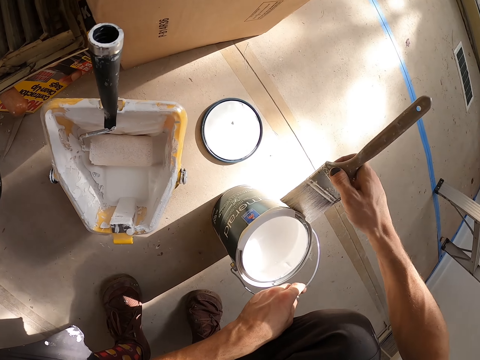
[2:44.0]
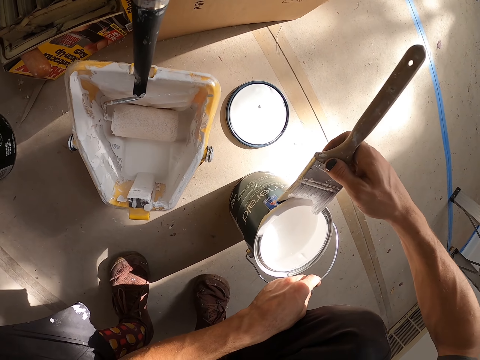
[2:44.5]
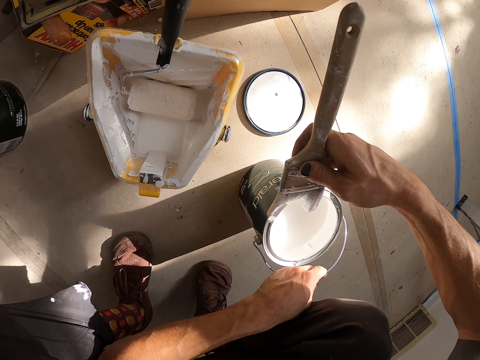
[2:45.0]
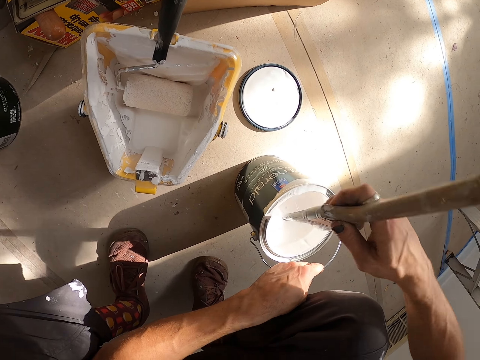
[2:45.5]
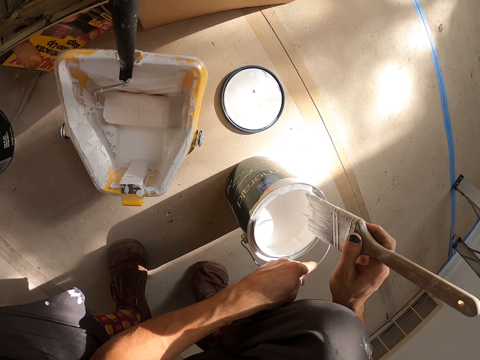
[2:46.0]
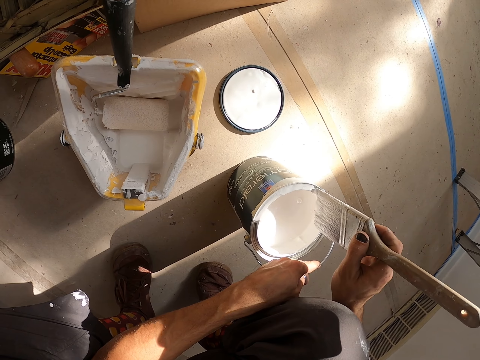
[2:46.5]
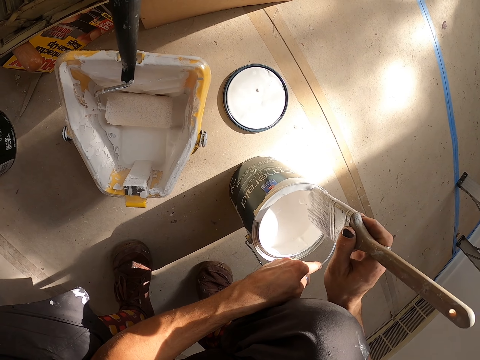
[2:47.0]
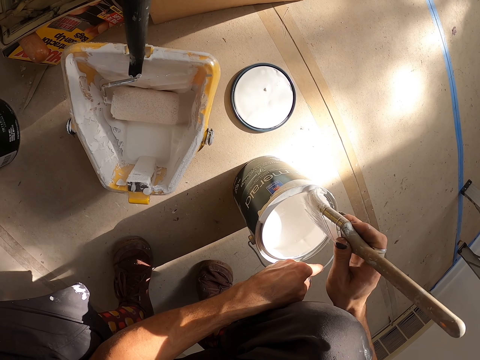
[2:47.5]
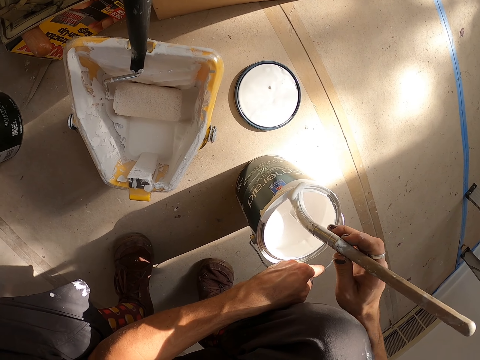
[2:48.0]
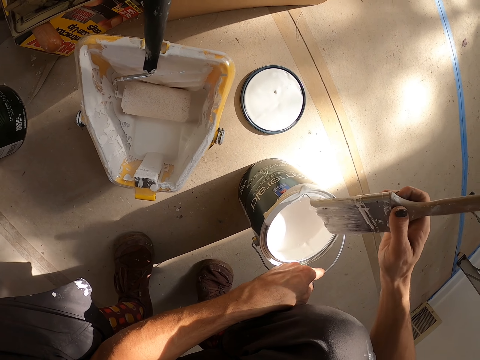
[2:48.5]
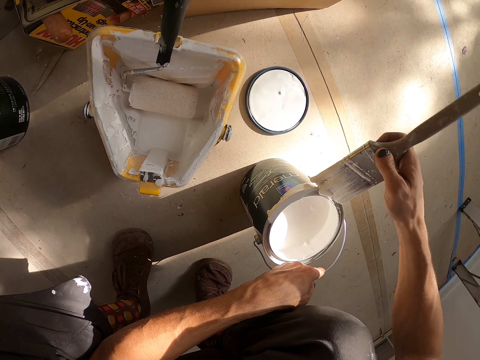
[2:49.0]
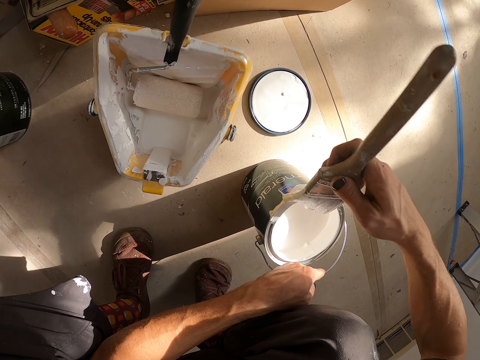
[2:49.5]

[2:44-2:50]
The camera wearer wipes dropping paint from the paint container.

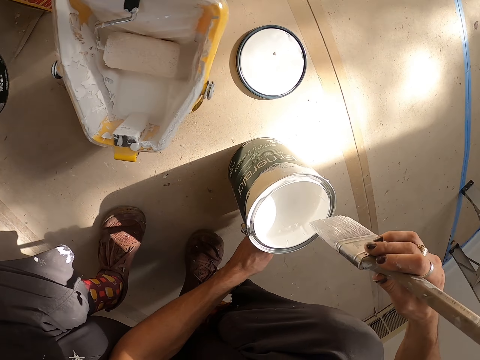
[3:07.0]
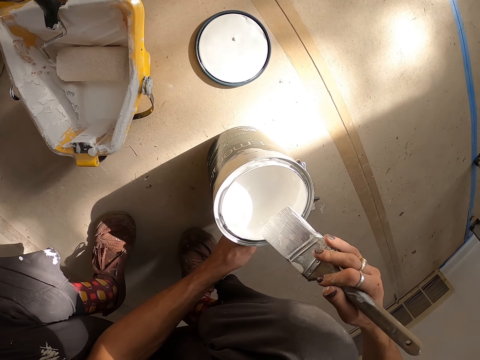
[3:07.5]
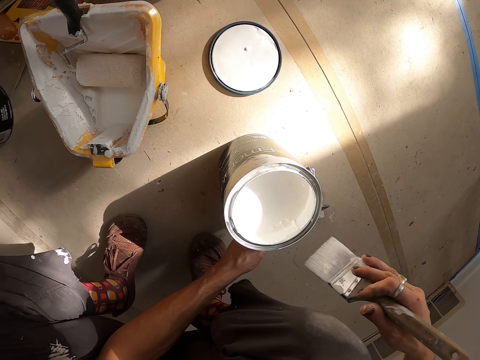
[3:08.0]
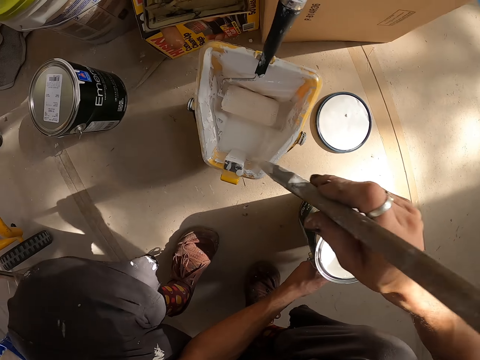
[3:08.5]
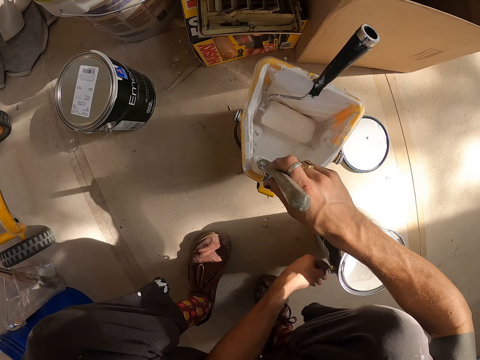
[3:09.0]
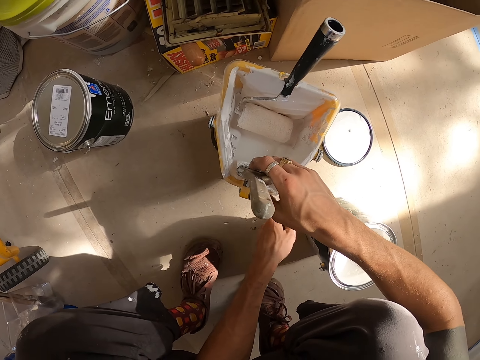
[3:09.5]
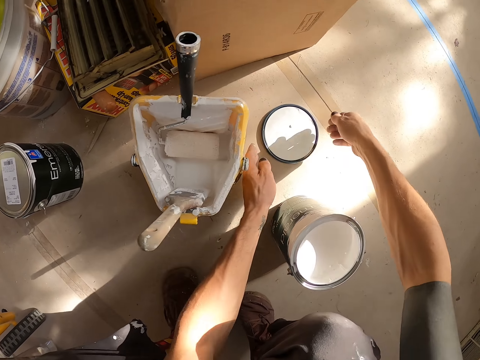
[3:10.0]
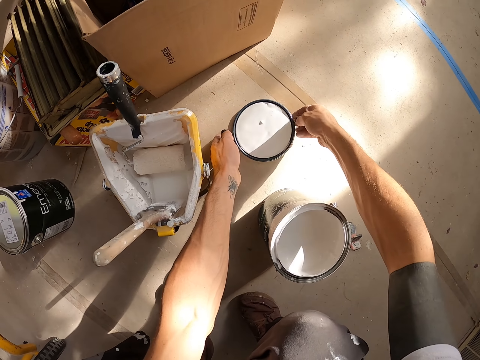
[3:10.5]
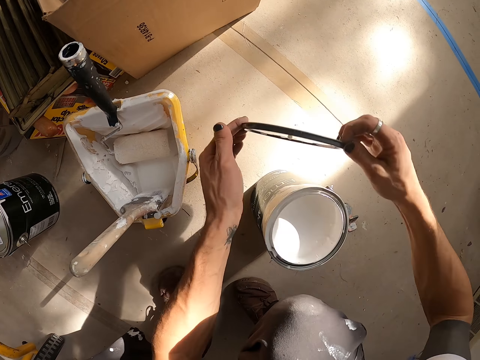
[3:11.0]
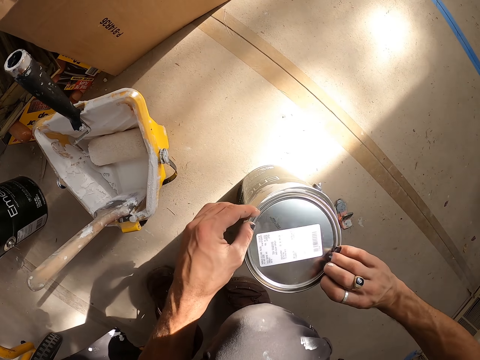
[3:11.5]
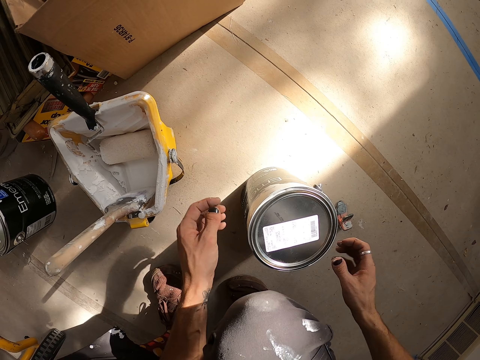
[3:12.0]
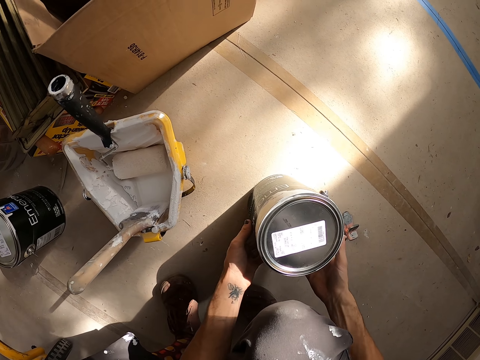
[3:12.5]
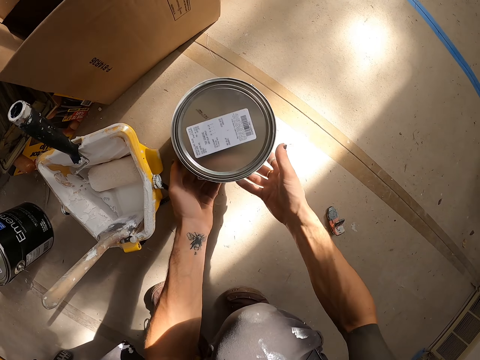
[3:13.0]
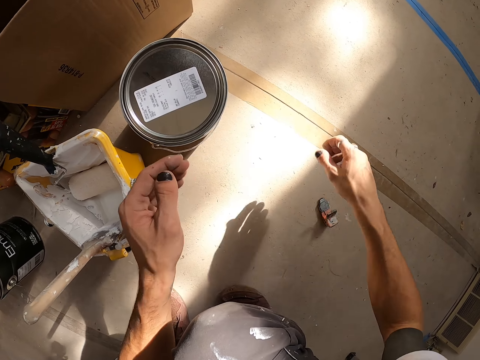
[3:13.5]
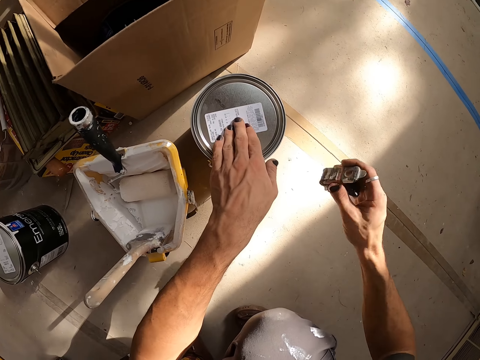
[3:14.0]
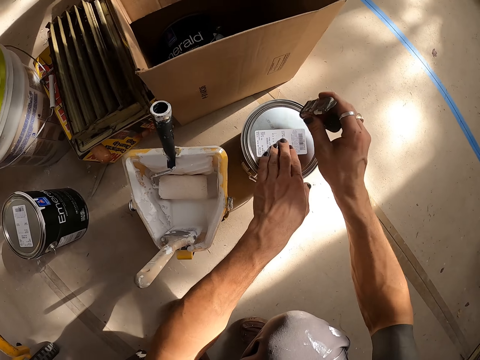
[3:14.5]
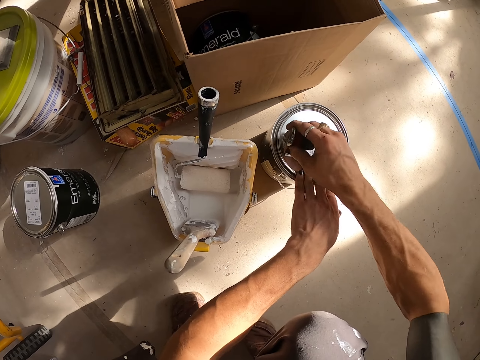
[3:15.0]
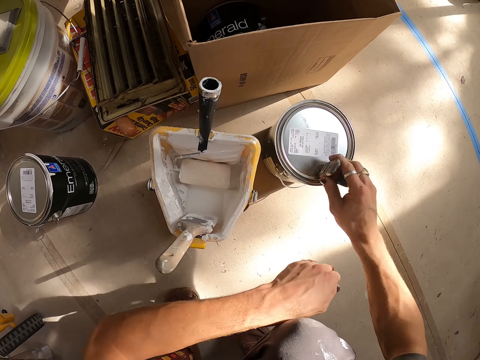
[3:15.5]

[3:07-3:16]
The camera wearer places the paint brush into a paint tray. They take a container lid. They put the lid on the container.

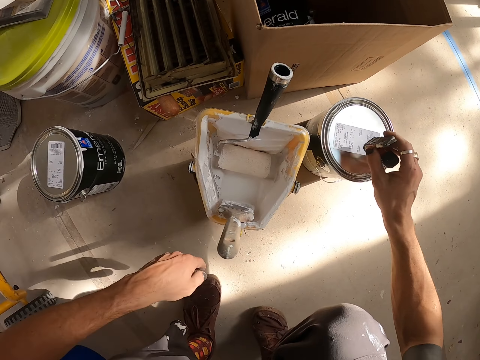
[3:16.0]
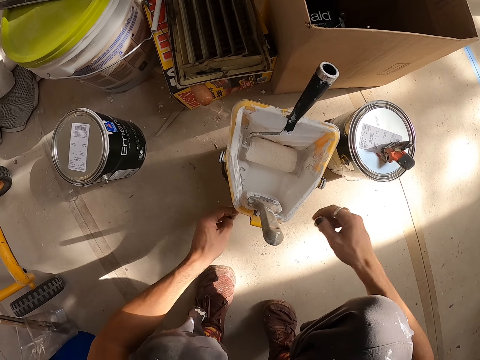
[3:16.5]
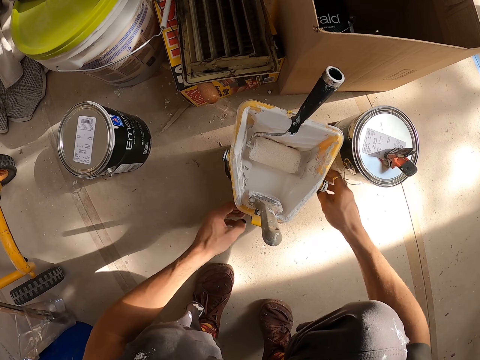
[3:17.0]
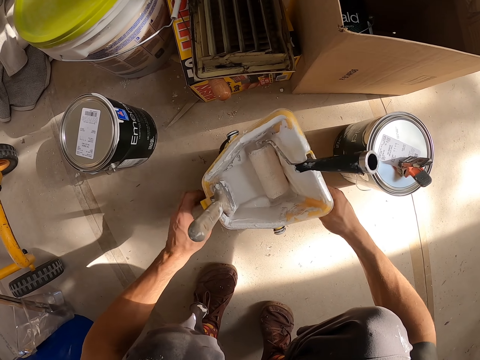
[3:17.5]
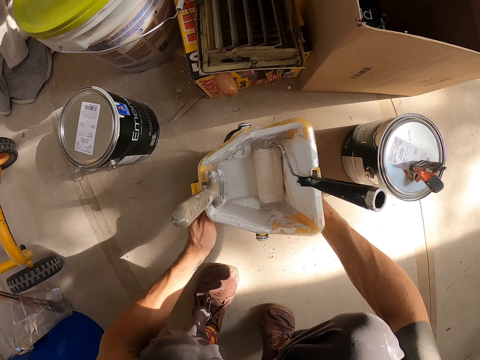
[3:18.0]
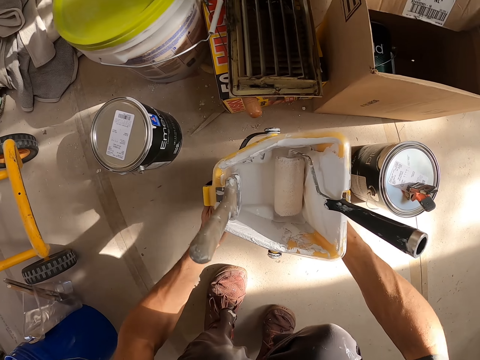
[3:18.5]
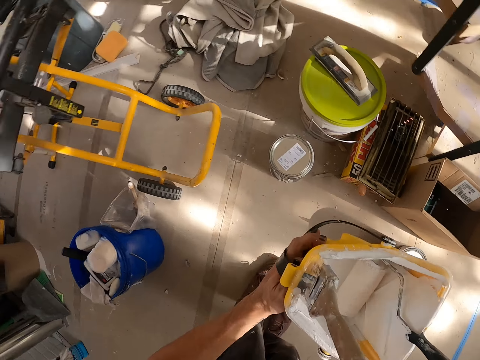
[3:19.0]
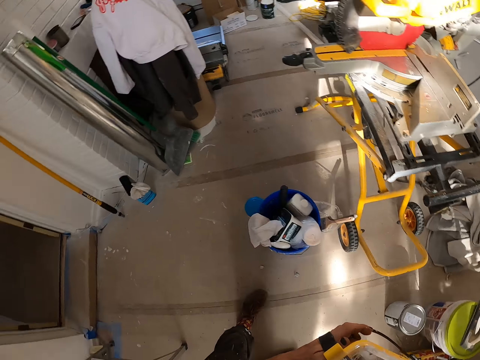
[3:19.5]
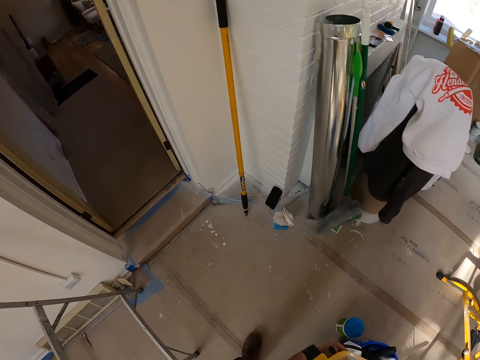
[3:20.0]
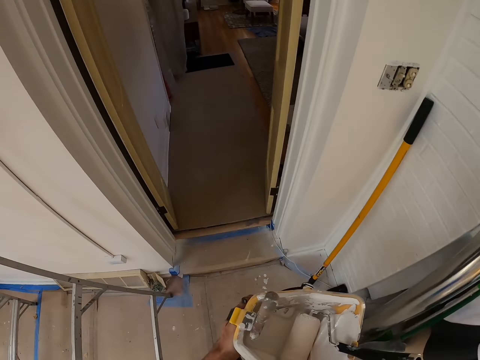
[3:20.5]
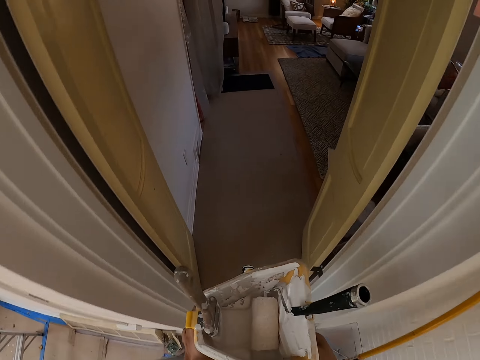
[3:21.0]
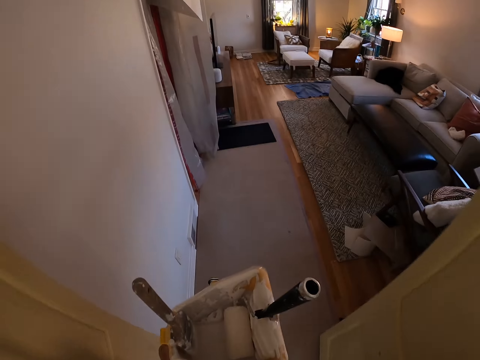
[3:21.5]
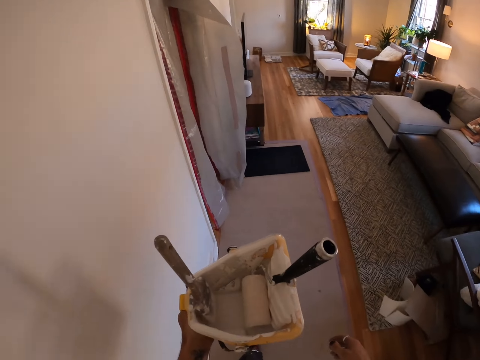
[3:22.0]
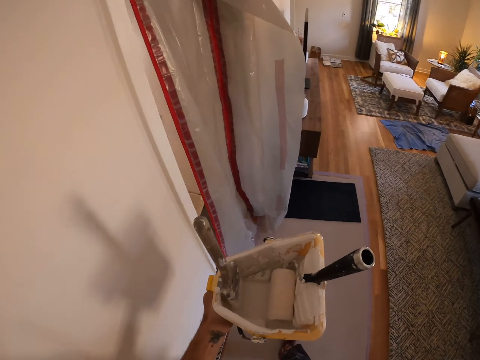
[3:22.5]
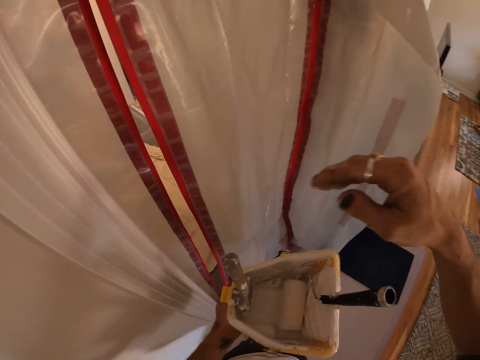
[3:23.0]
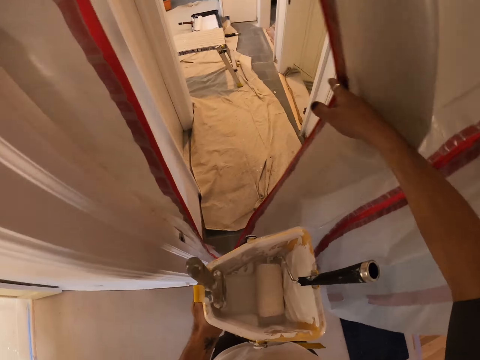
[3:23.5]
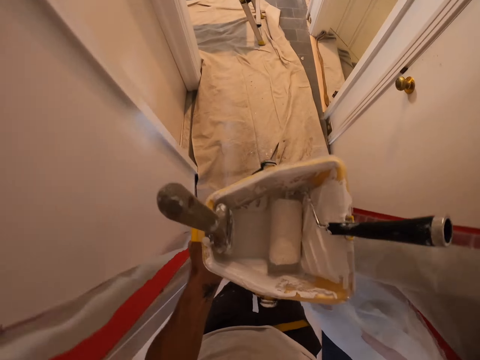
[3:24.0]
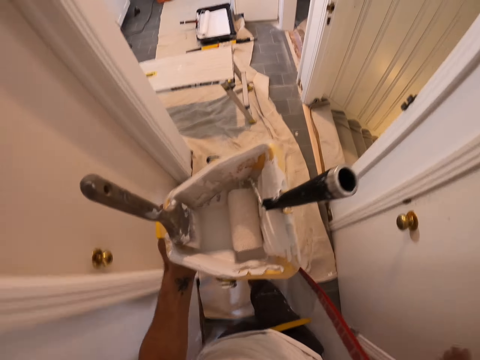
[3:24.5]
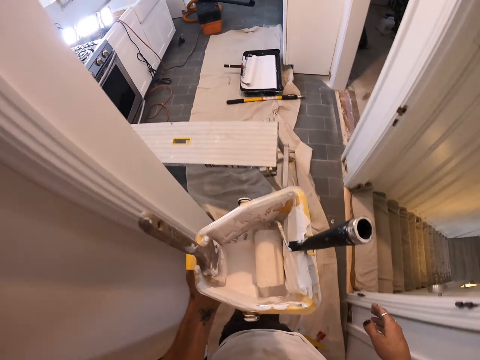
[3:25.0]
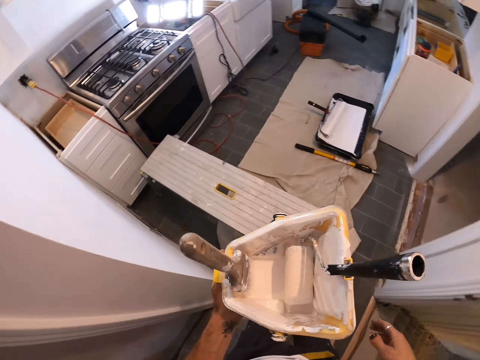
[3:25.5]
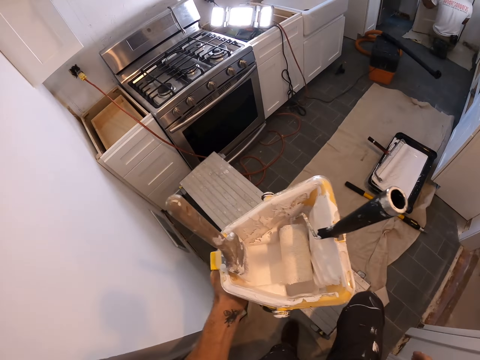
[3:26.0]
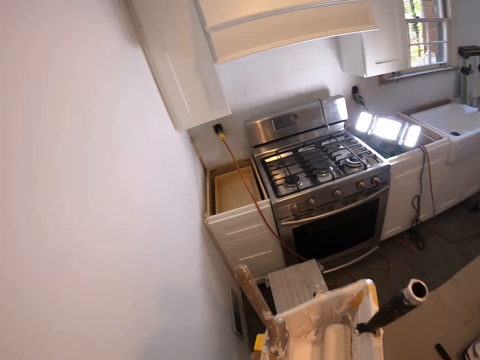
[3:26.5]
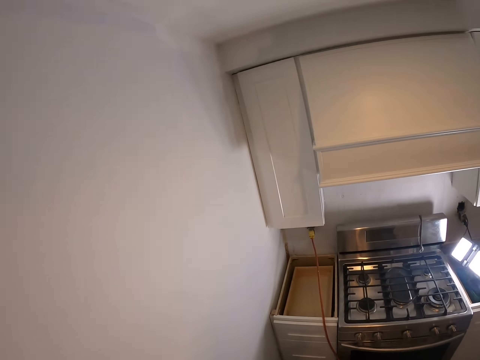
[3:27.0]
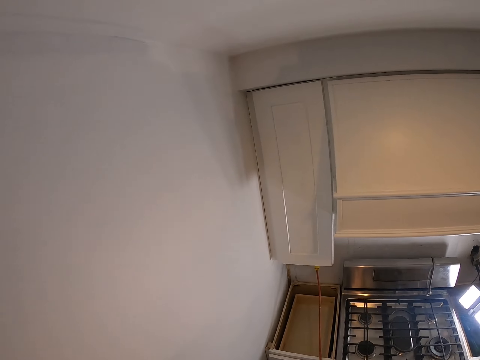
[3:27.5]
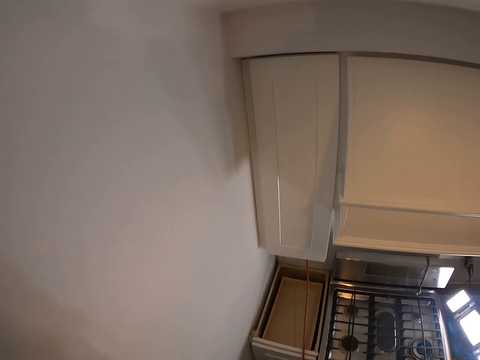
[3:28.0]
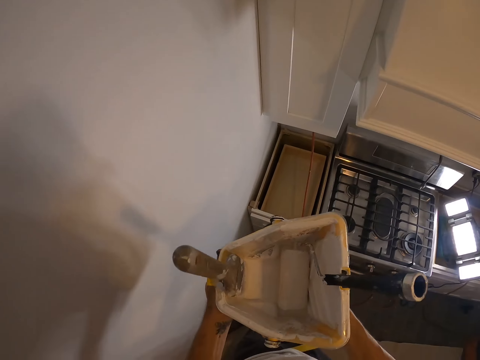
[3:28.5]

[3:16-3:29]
The camera wearer picks up the roller tray. They walk into the house. They step on the bench.
